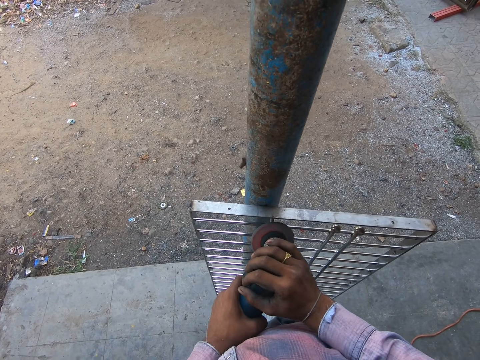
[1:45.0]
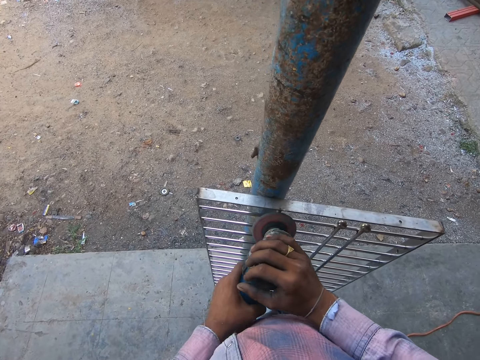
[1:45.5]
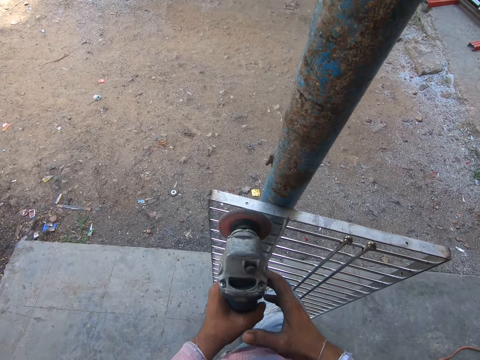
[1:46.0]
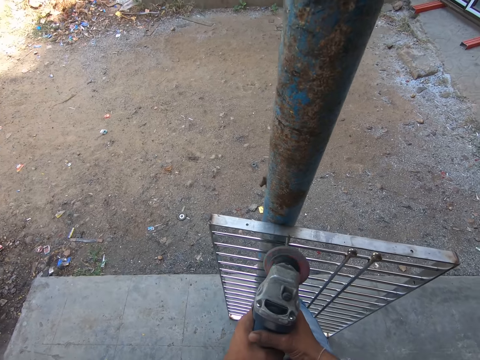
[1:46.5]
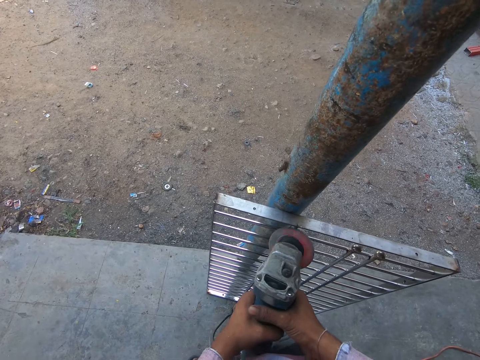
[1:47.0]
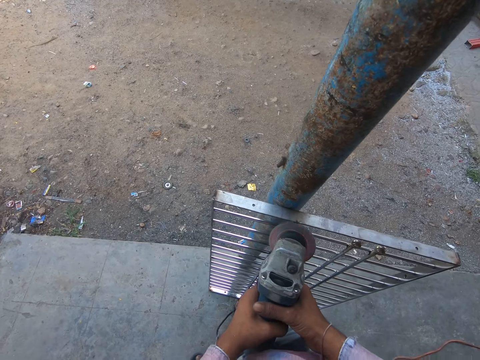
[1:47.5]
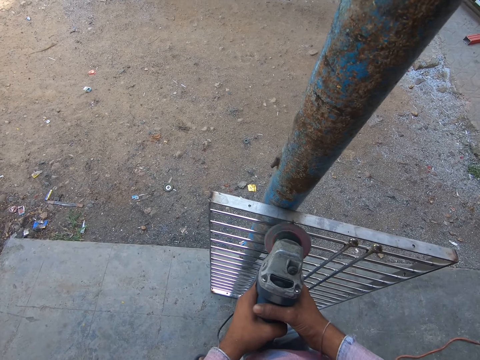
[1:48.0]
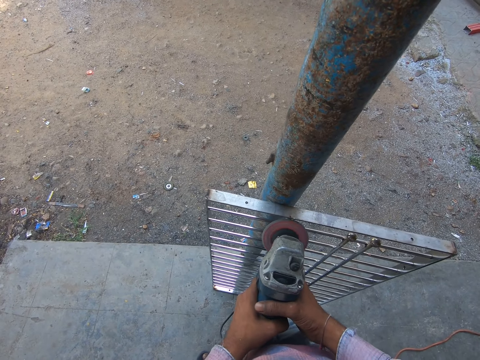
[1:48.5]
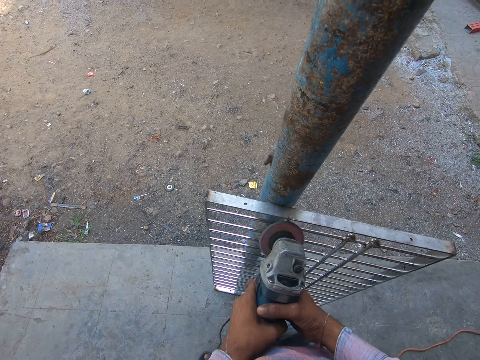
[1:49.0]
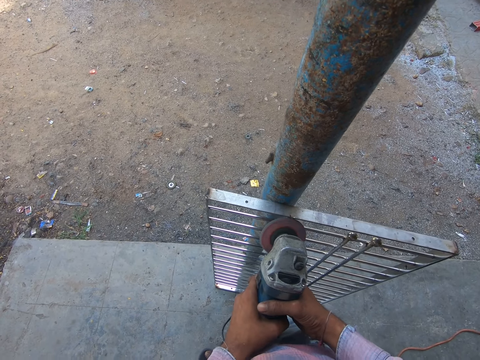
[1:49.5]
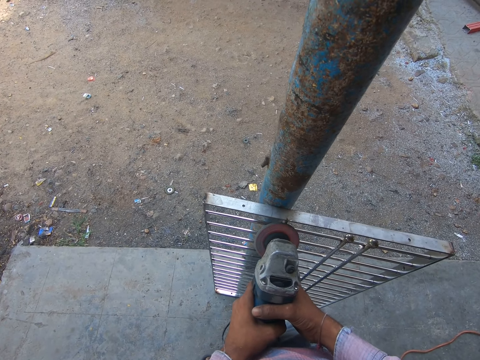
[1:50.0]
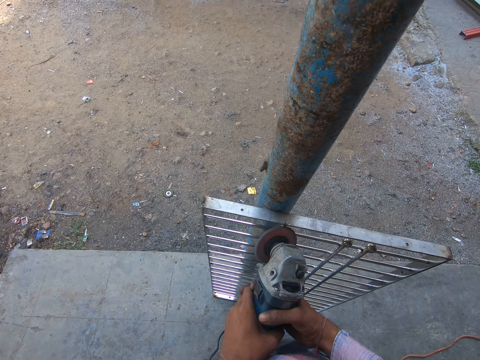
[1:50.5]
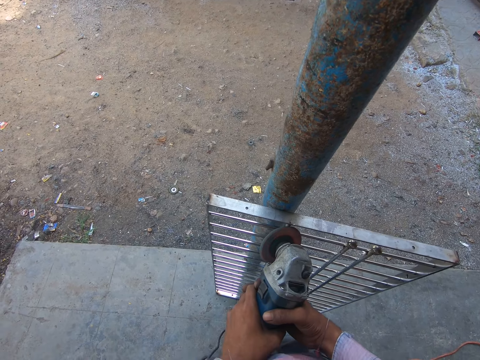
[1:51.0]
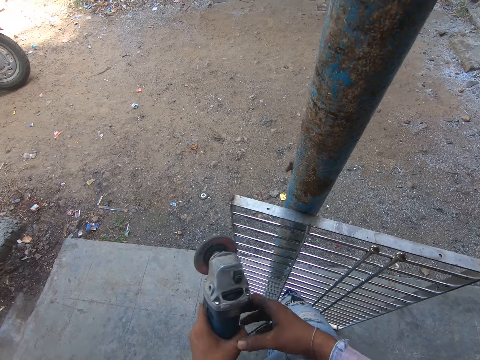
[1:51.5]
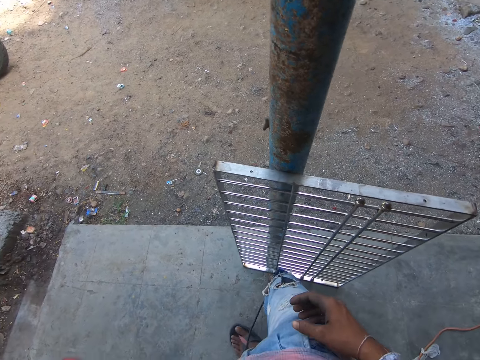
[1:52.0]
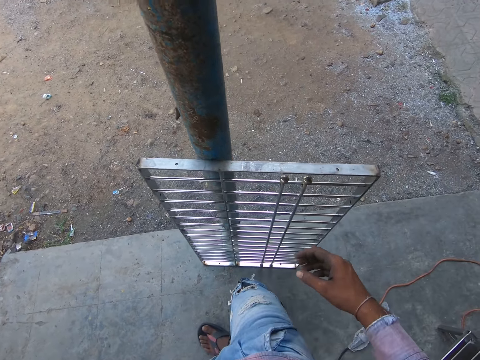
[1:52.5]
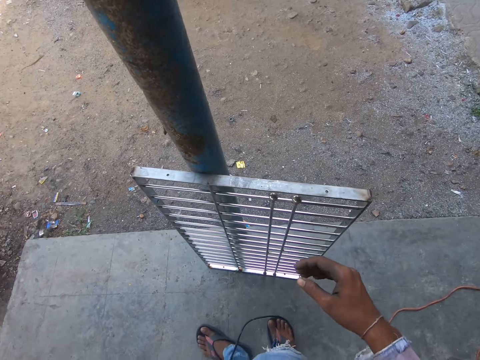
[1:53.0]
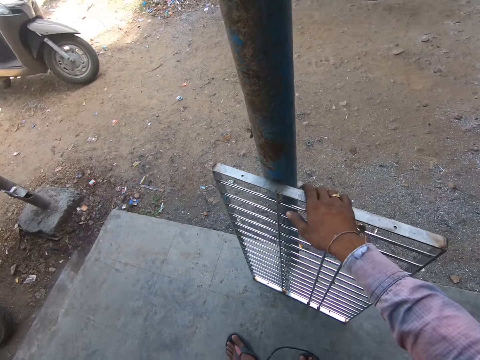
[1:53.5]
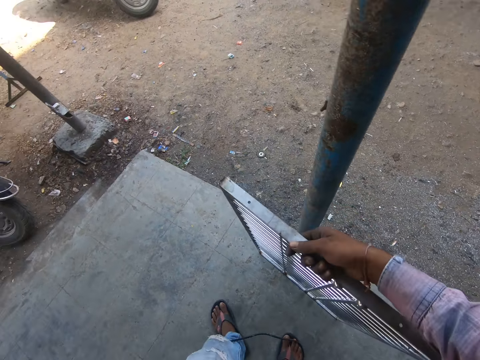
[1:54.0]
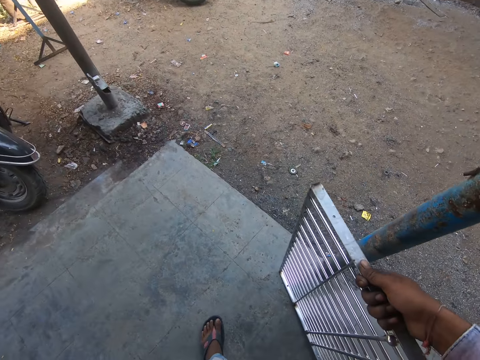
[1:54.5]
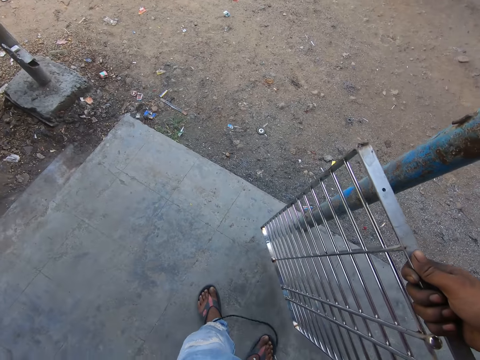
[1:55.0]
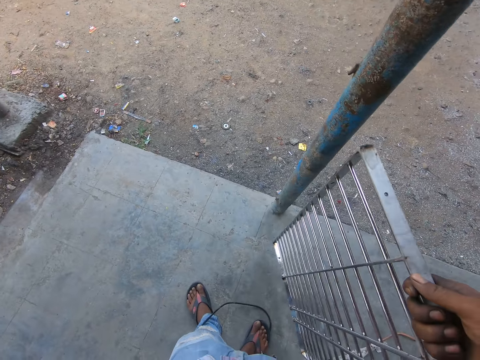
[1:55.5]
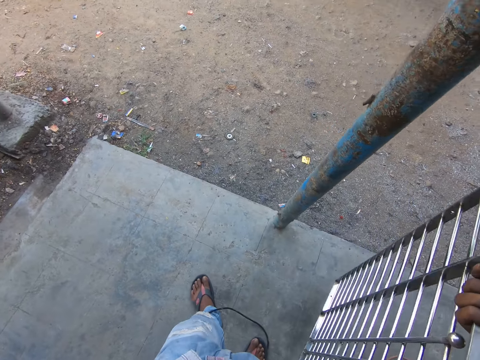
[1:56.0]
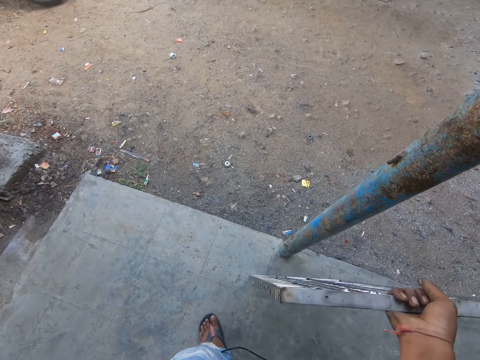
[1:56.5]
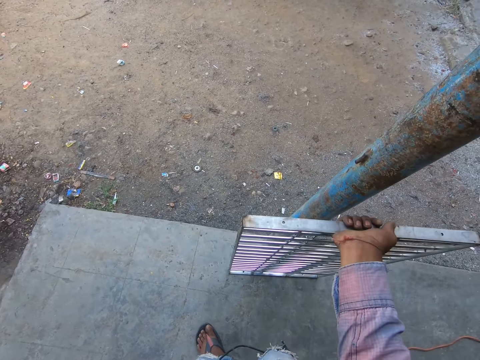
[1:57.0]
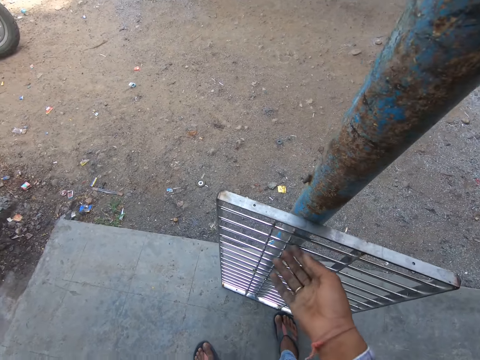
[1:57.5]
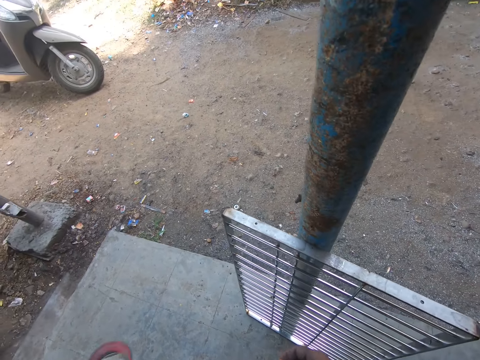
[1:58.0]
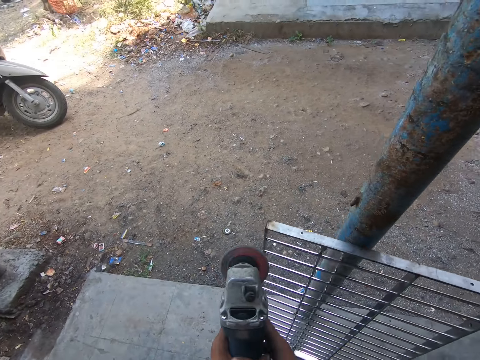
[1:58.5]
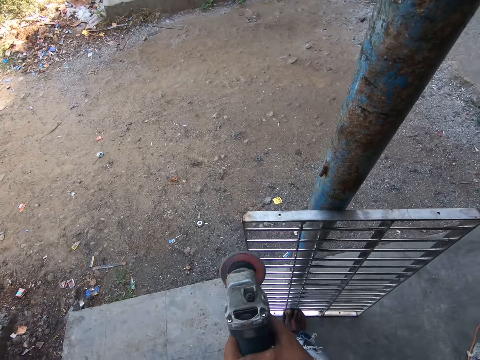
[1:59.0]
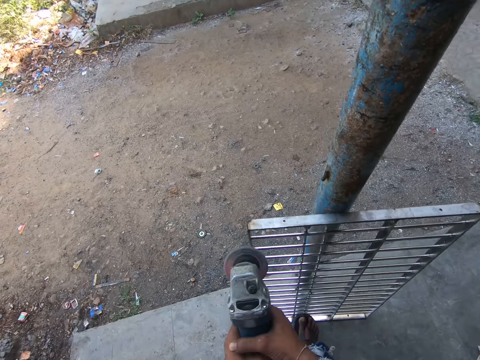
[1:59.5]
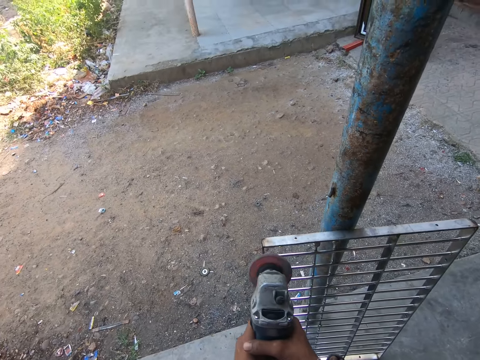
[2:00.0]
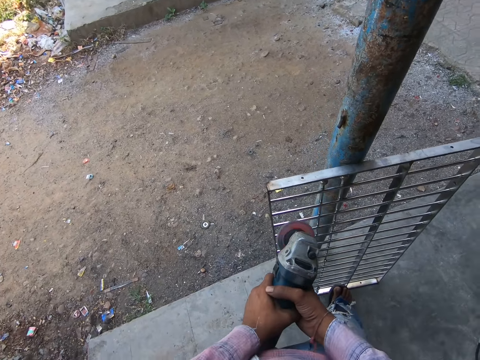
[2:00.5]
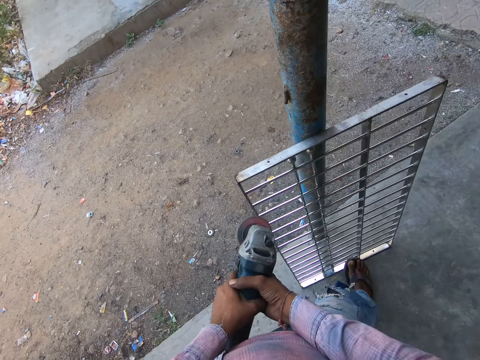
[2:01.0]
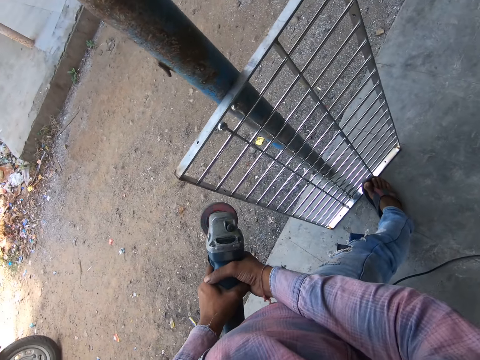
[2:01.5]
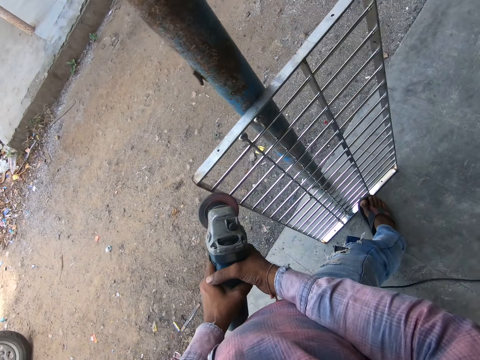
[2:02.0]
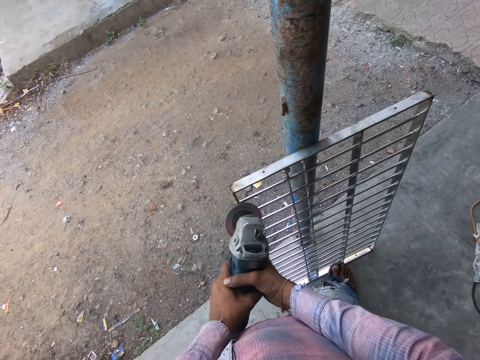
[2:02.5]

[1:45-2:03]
The camera wearer holds the grinder. They lift the left hand up. They grind the wire shelf. They grind the wire shelf again. They lift the grinder up. They move the grinder down and move the right hand forward. They hold the shelf. They lift the shelf up. They turn the machine on the other side. They place the shelf down and turn the shelf. They lift the hand up. They move the grinder forward and hold the grinder up. They move the grinder forward.

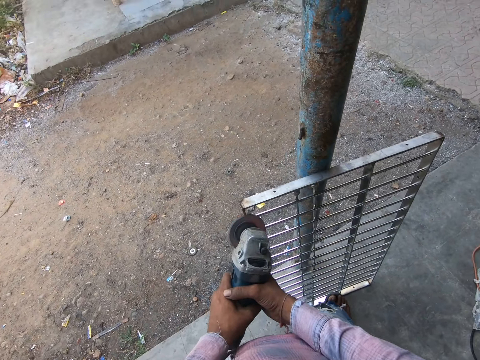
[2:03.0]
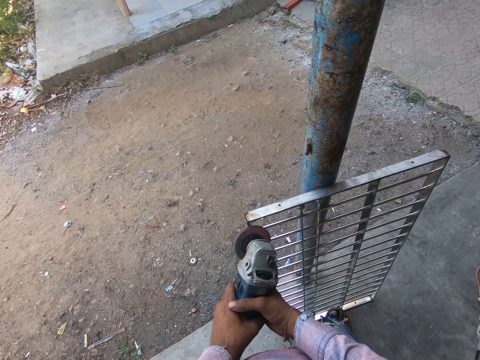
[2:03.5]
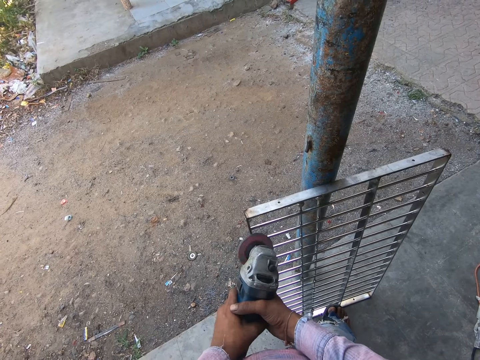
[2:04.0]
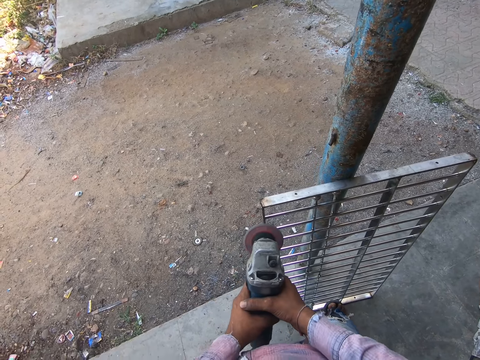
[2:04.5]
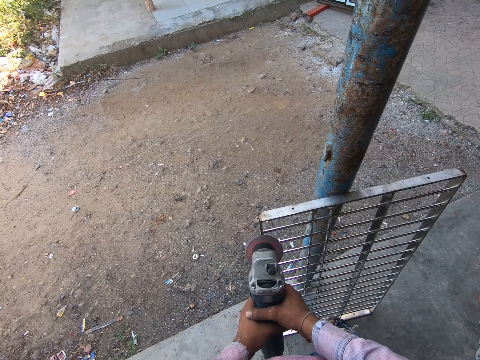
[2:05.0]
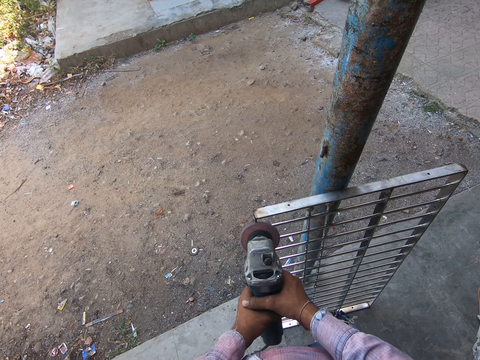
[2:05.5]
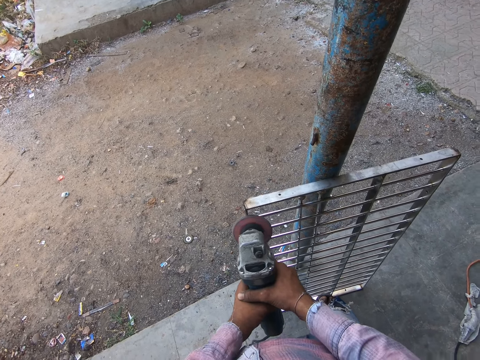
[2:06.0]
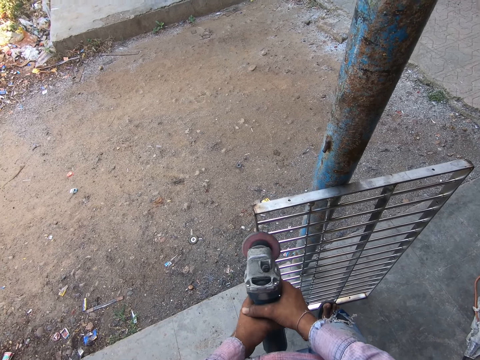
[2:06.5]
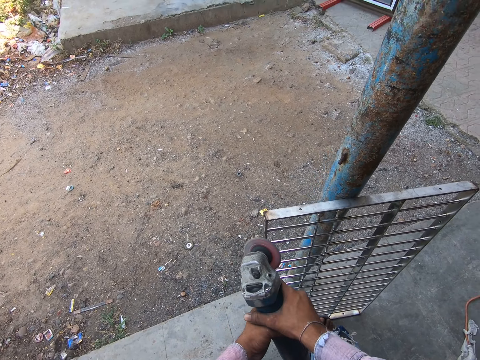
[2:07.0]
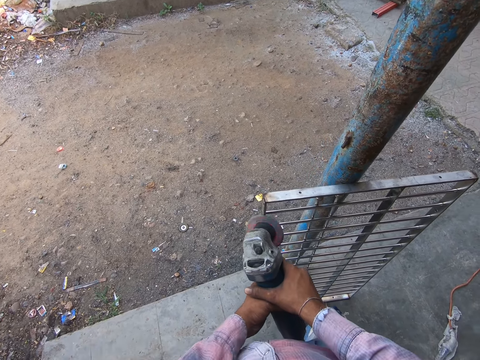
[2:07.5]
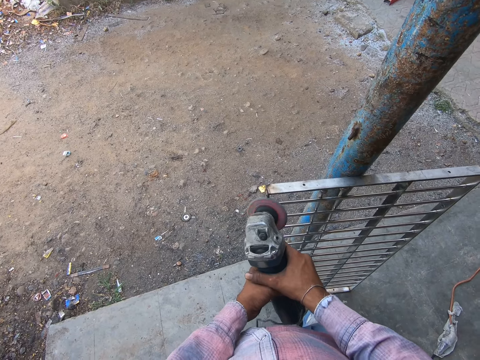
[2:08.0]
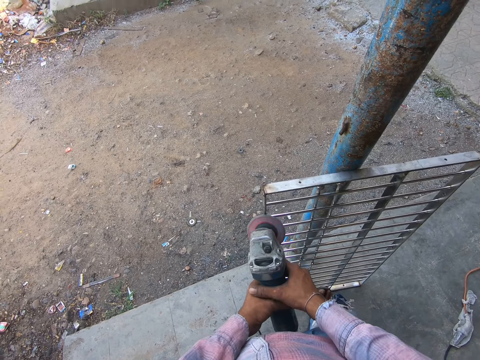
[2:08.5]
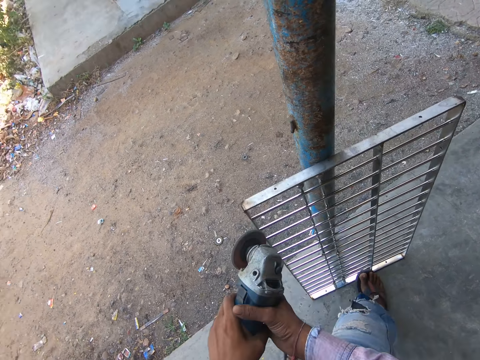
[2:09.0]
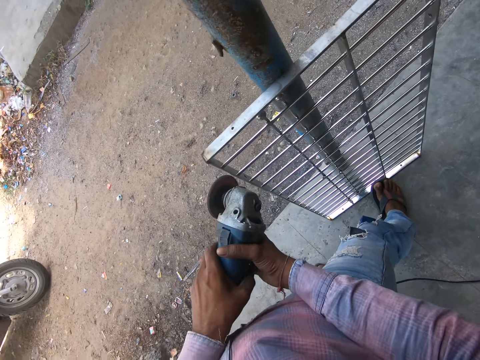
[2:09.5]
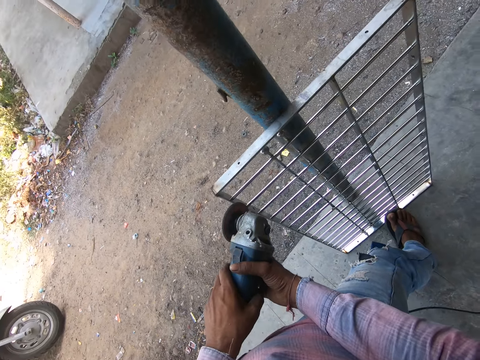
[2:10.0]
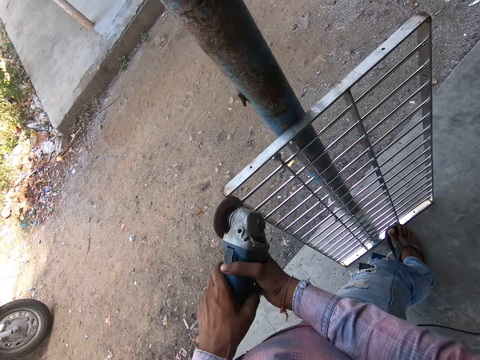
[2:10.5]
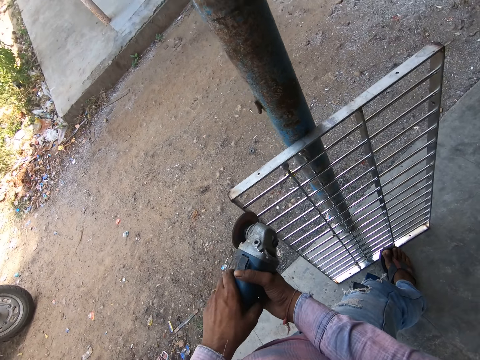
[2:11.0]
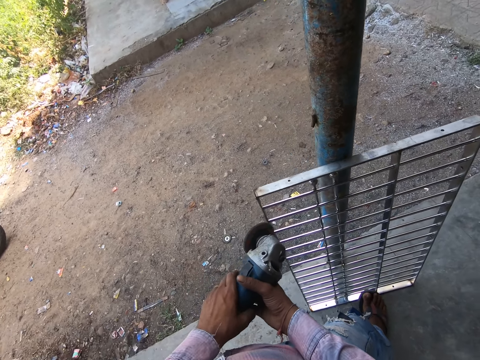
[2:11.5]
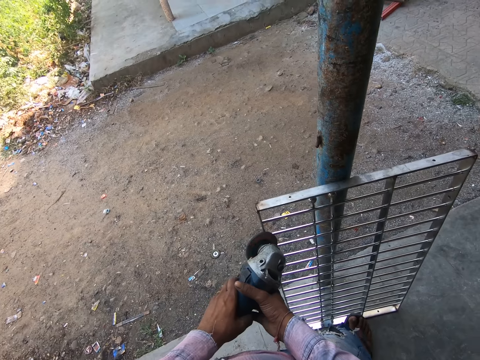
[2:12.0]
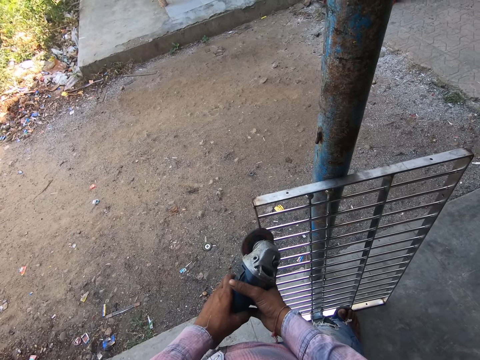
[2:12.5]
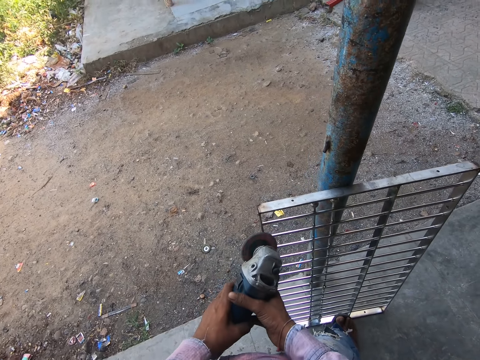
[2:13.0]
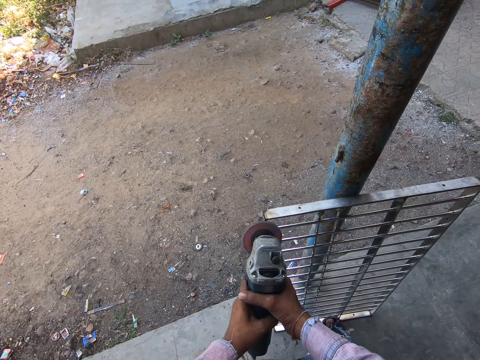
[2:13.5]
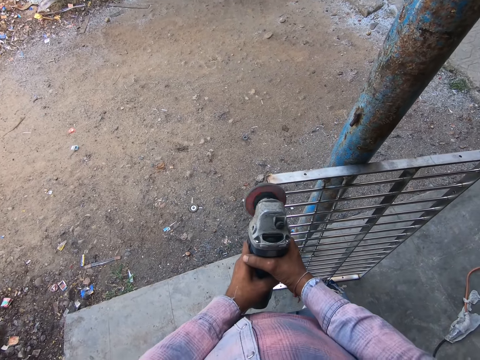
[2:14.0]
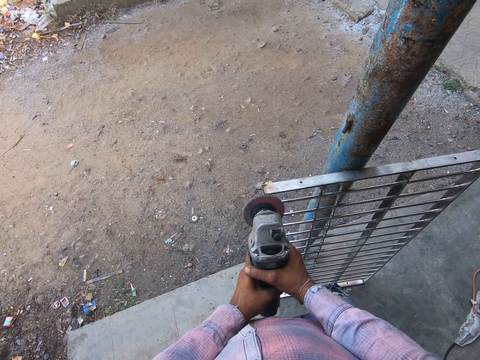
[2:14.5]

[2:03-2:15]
The camera wearer grinds the shelf. They smoothen the metal. They lift the grinder up. They move the grinder on the shelf. They grind the shelf. They stare at the grinder.
